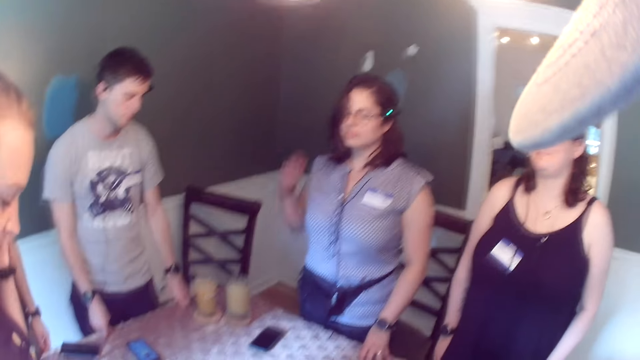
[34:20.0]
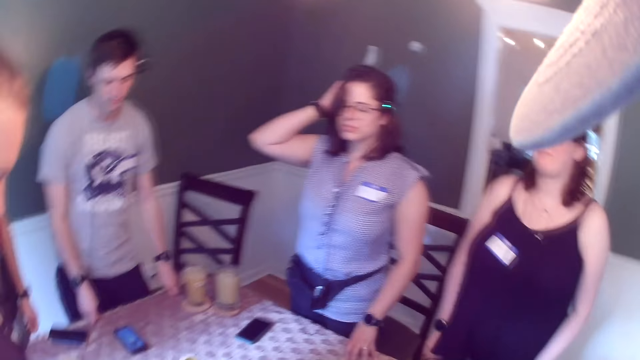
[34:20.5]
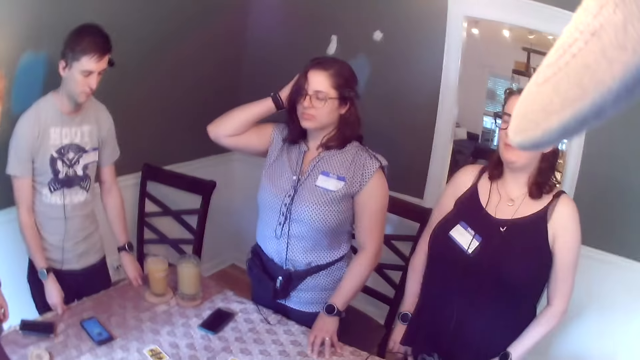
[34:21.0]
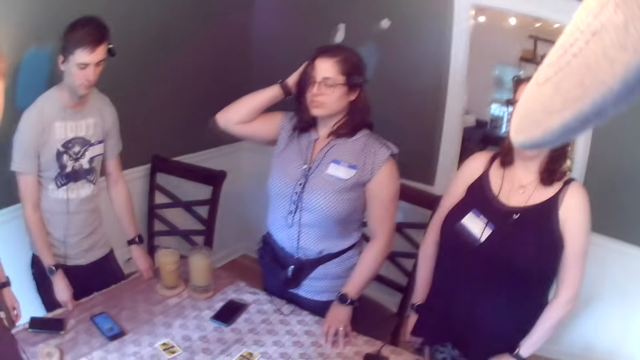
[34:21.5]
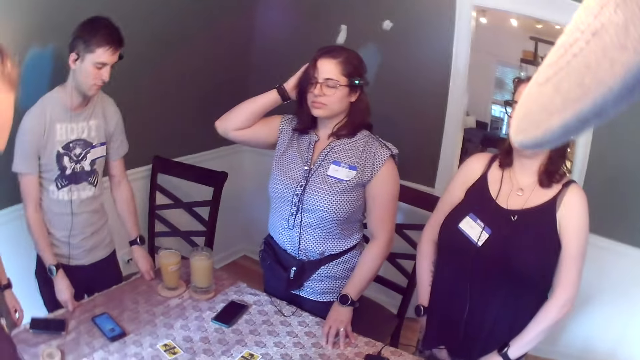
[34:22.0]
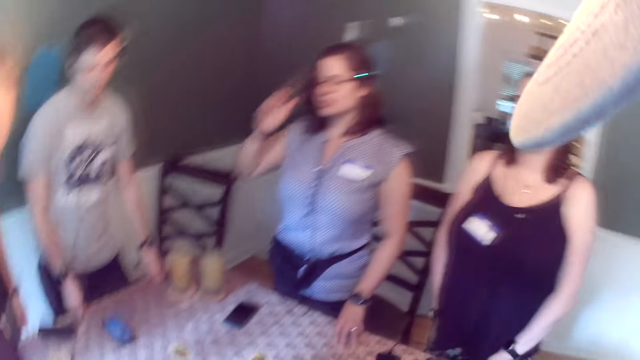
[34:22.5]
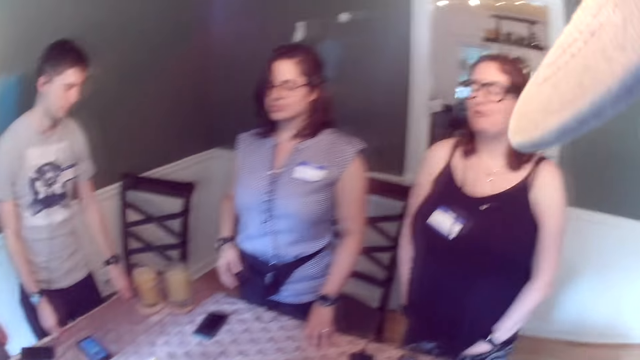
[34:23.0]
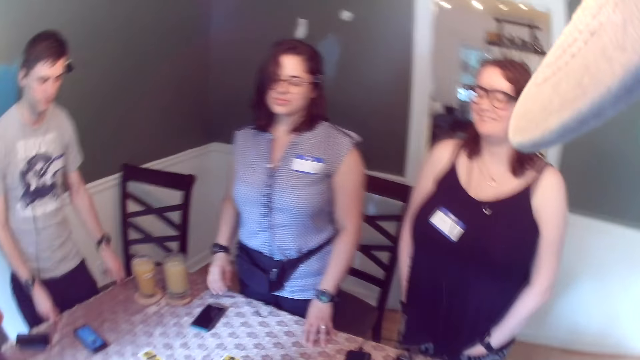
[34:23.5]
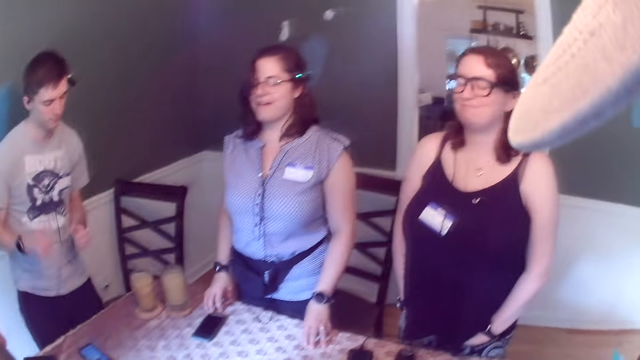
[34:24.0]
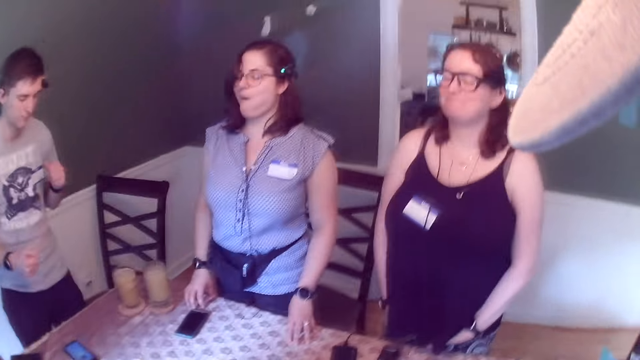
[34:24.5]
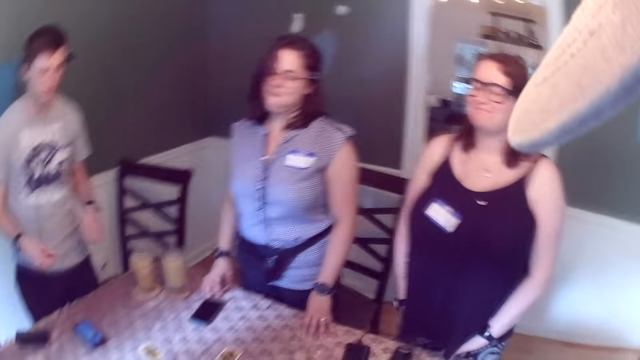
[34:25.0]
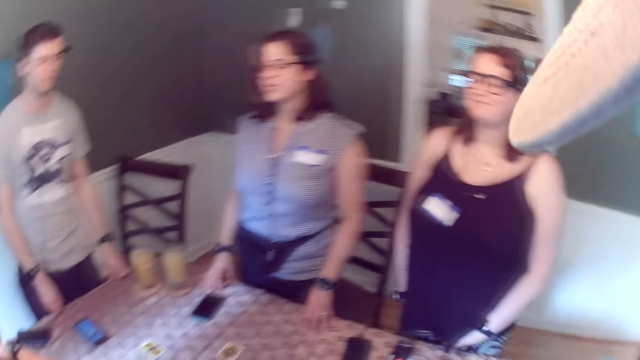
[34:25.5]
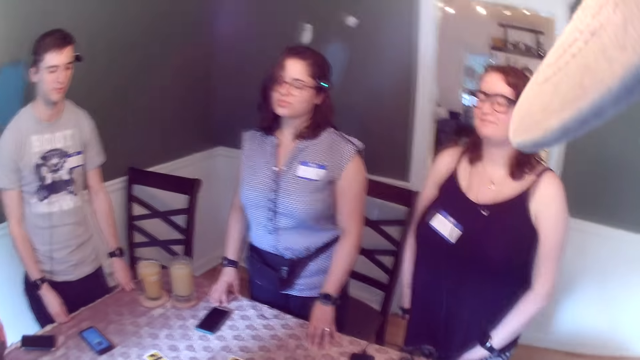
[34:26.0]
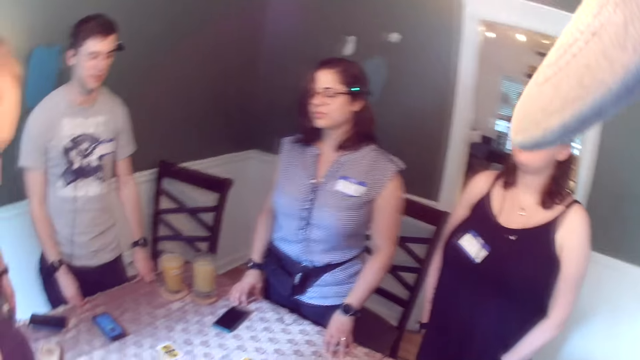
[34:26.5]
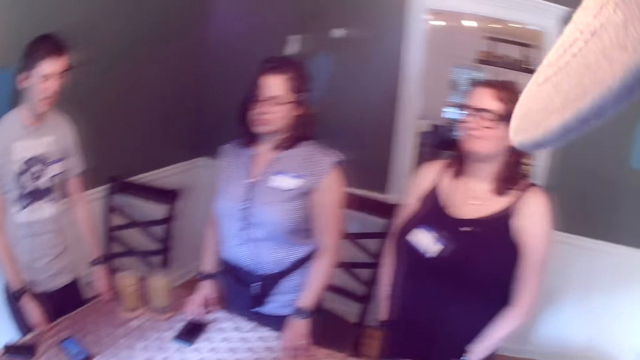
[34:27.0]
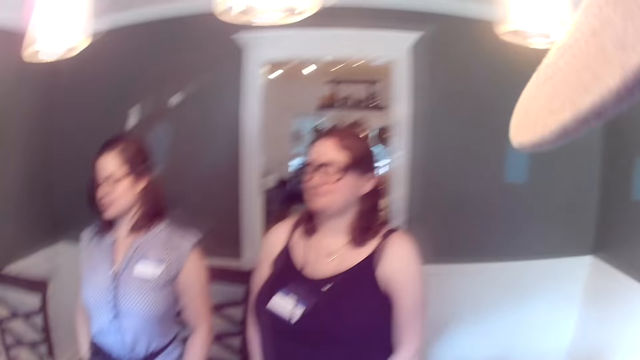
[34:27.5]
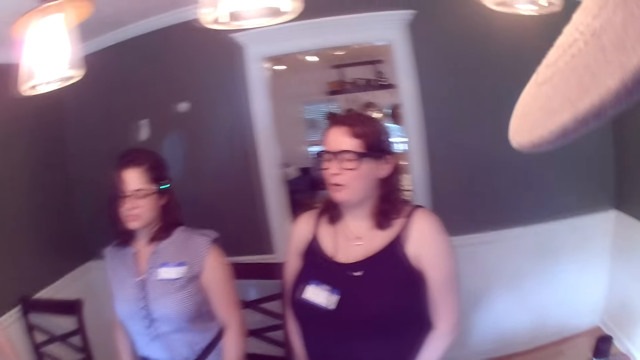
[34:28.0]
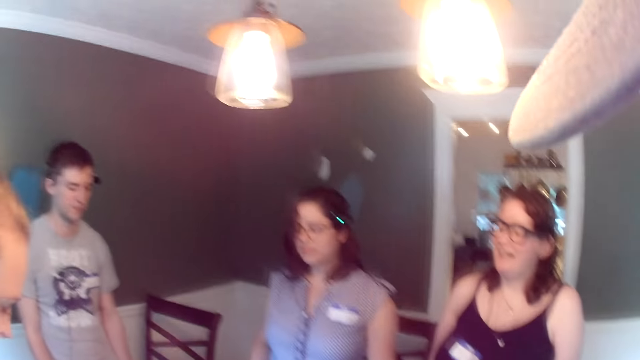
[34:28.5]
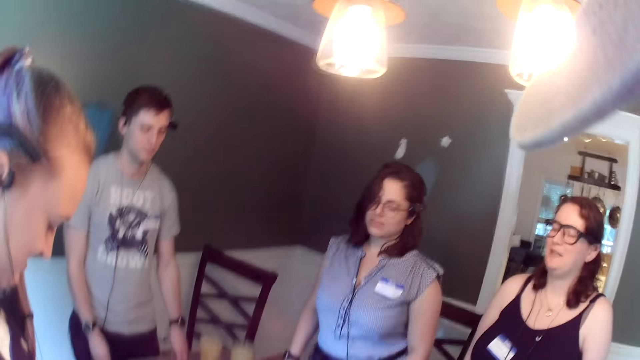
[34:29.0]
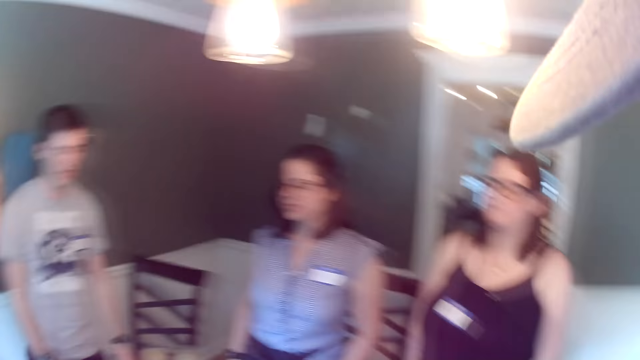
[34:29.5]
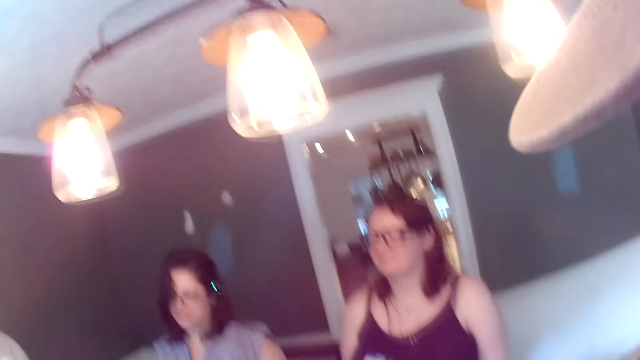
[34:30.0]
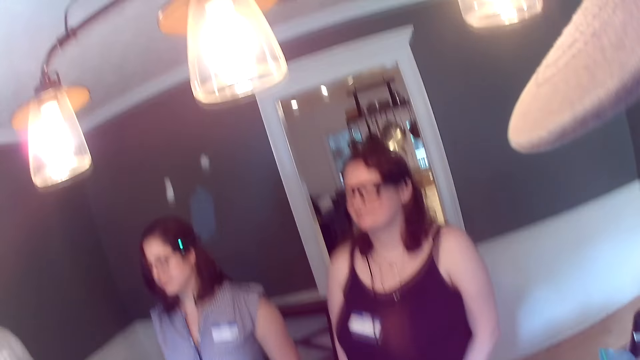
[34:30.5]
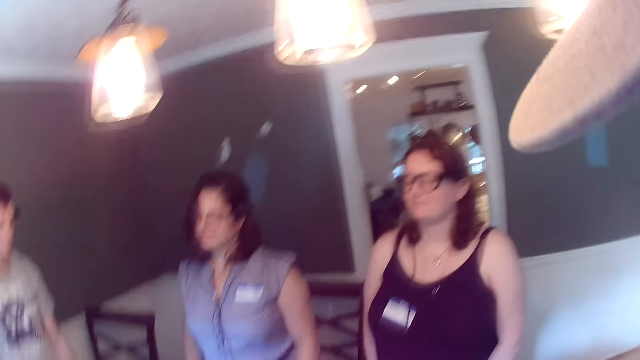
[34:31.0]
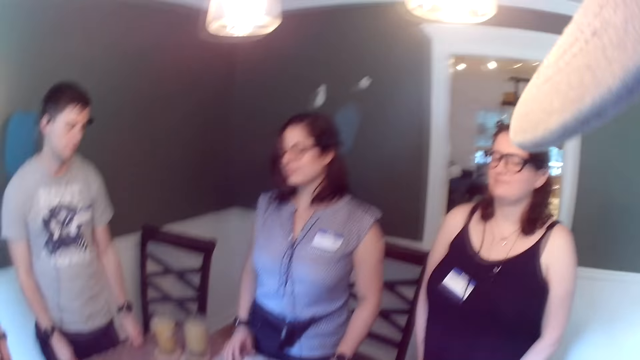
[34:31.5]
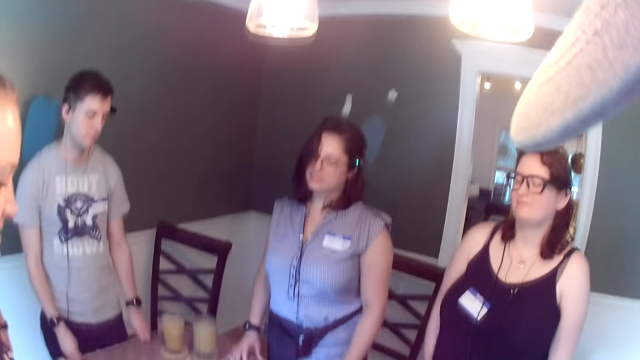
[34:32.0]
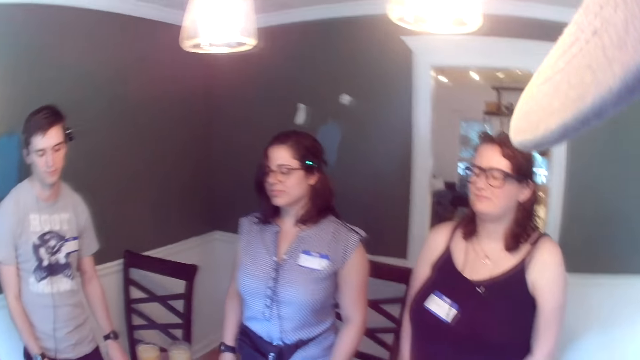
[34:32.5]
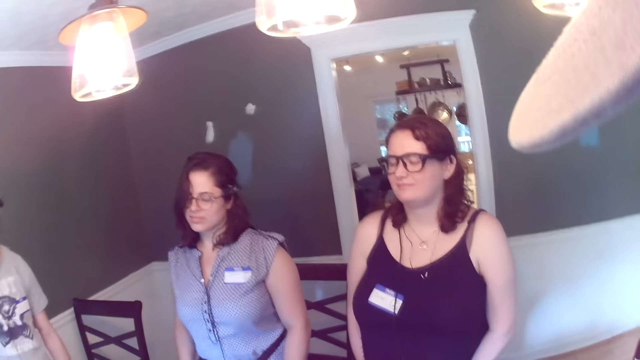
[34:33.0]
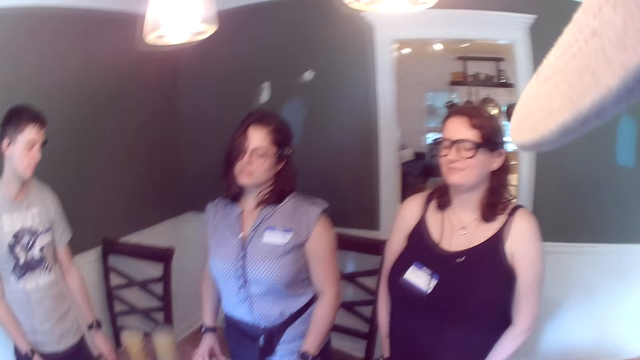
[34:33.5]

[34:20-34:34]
A woman touches her hair with her right hand. She places her right hand on the dining table. A man converses with another woman. The man places both hands on the dining table. A third woman talks to the group of people.

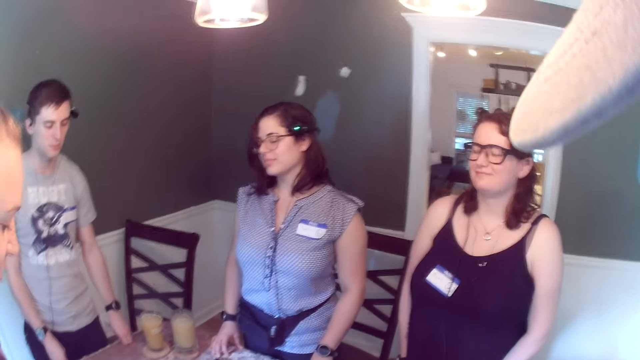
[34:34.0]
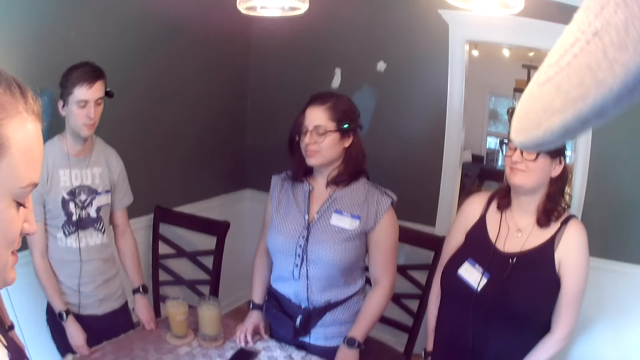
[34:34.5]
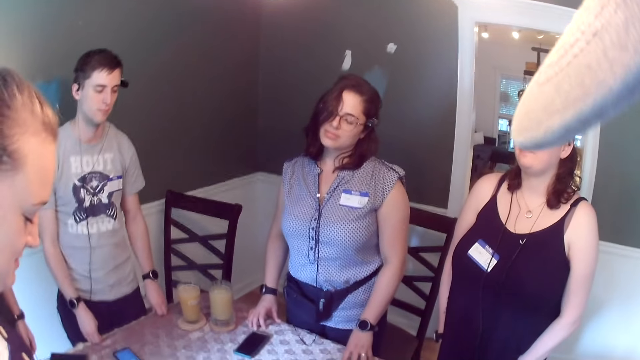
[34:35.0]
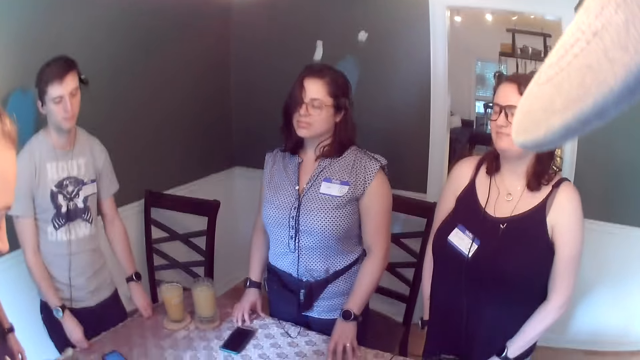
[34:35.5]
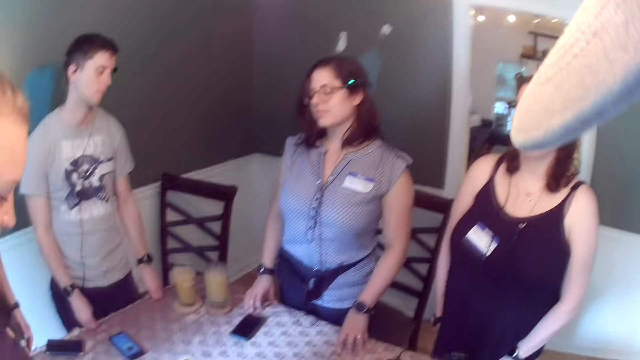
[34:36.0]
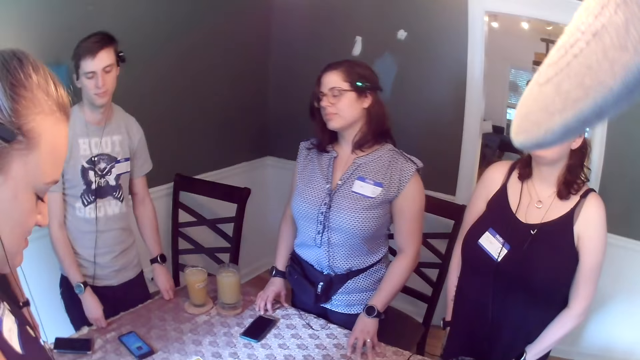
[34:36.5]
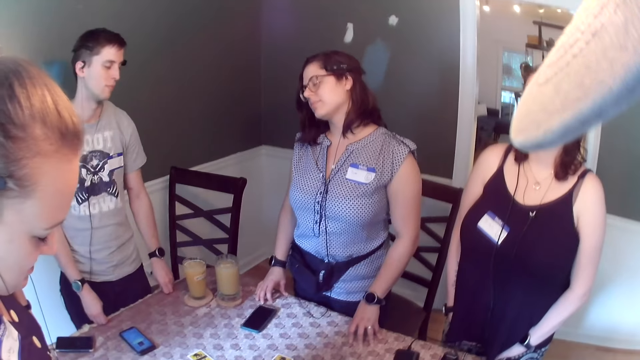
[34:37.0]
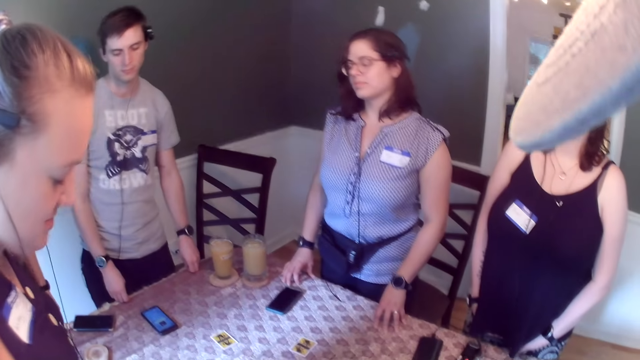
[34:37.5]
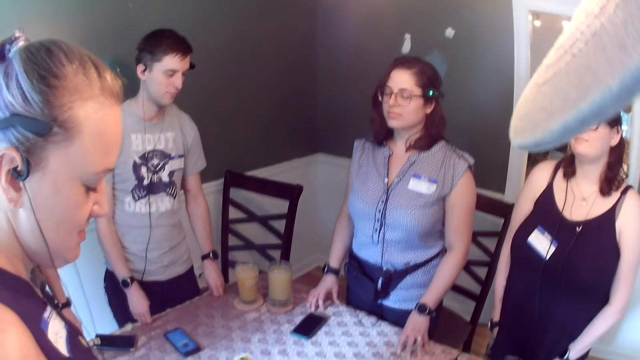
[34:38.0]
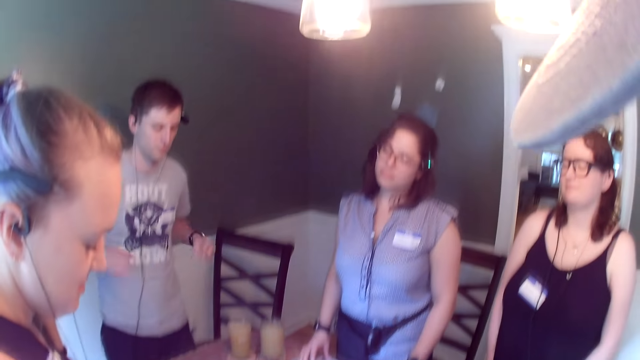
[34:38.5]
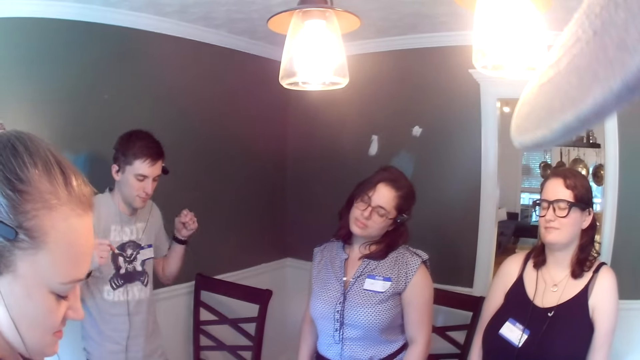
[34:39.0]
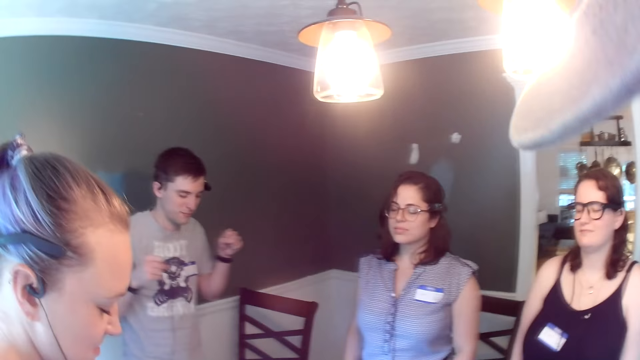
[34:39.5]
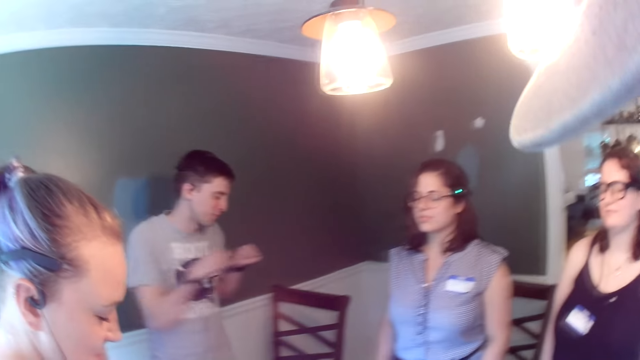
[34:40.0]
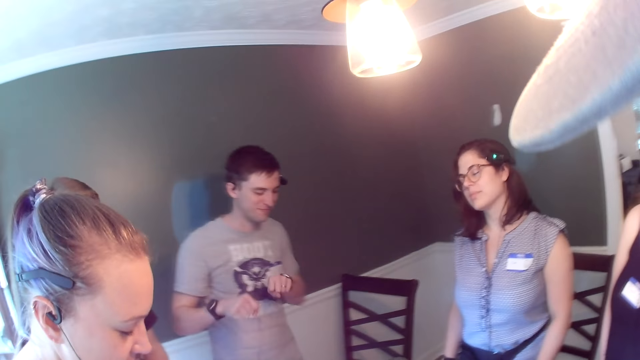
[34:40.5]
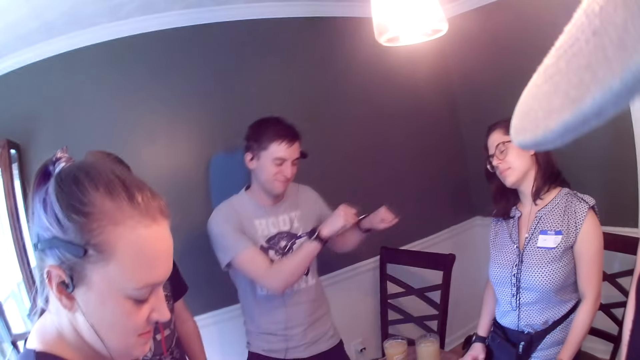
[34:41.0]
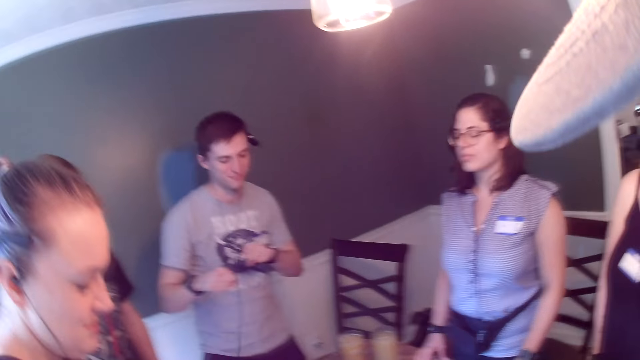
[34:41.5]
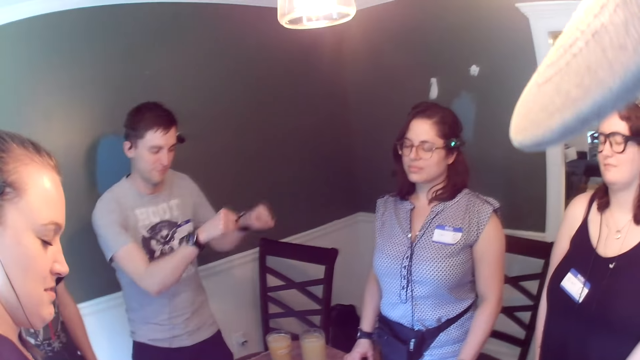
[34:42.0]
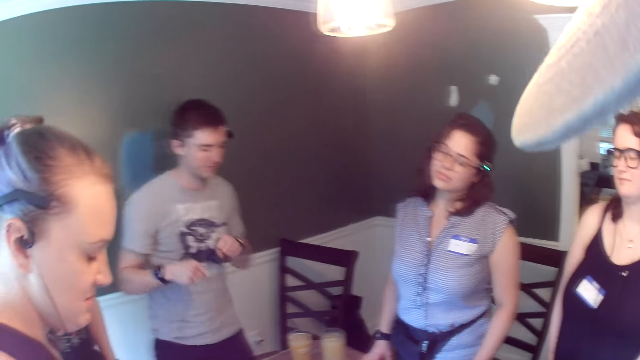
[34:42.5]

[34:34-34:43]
A man moves both hands in a circular motion.
